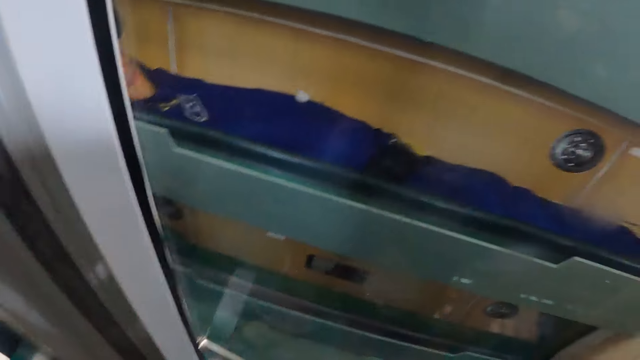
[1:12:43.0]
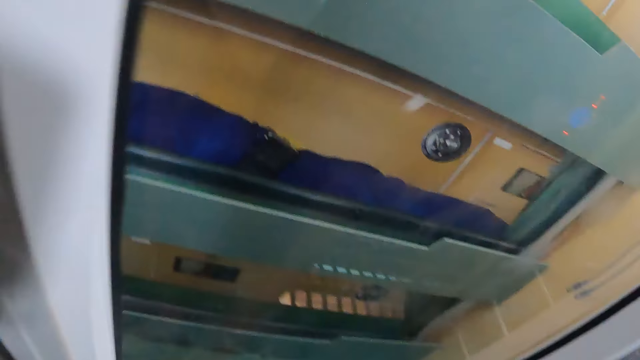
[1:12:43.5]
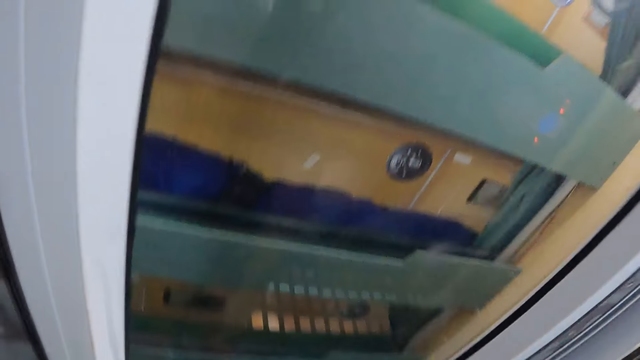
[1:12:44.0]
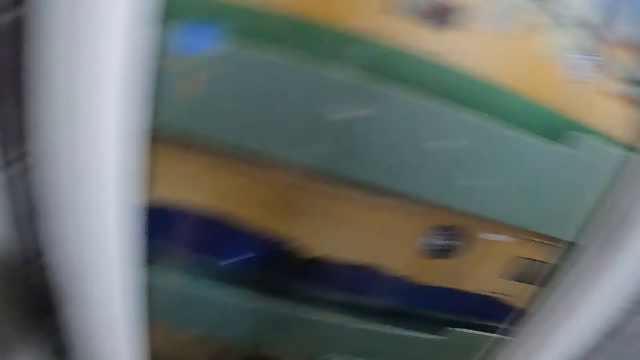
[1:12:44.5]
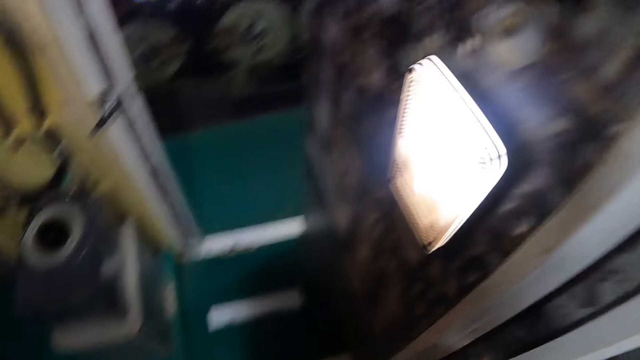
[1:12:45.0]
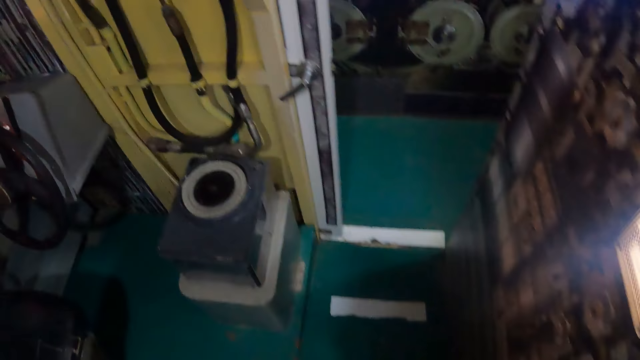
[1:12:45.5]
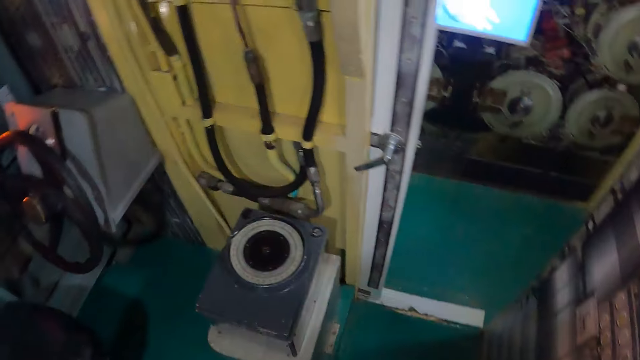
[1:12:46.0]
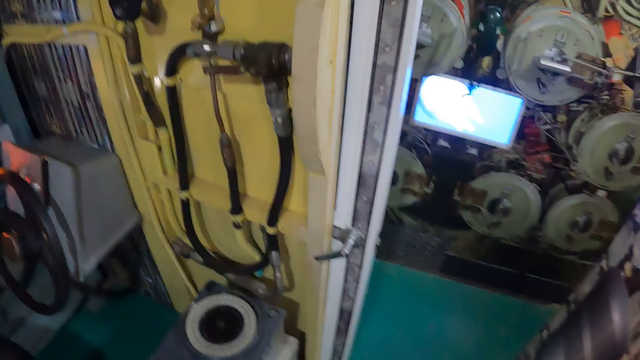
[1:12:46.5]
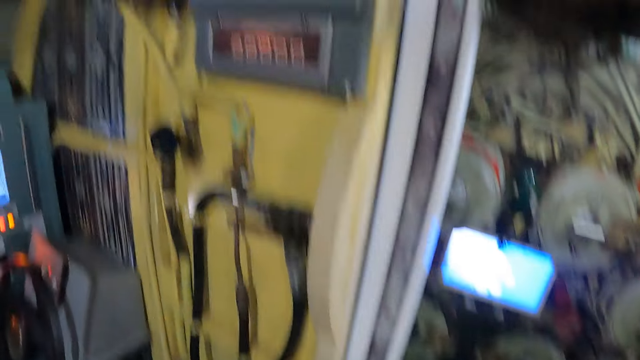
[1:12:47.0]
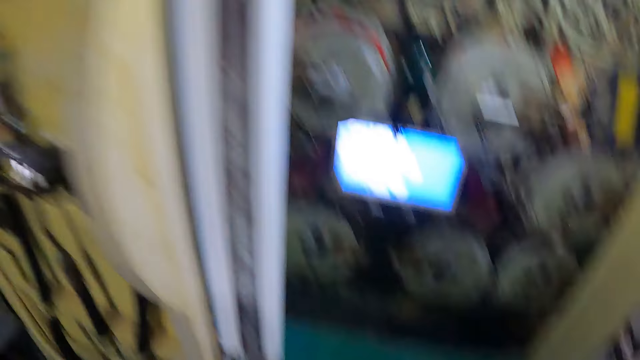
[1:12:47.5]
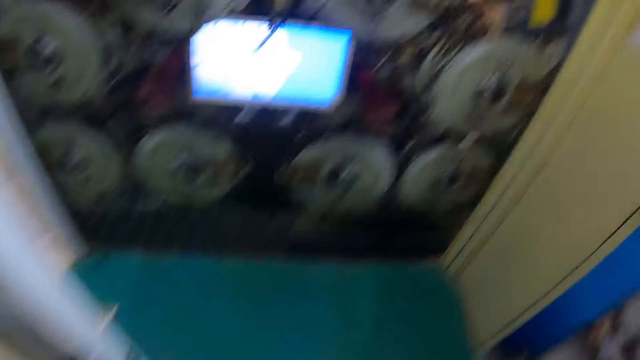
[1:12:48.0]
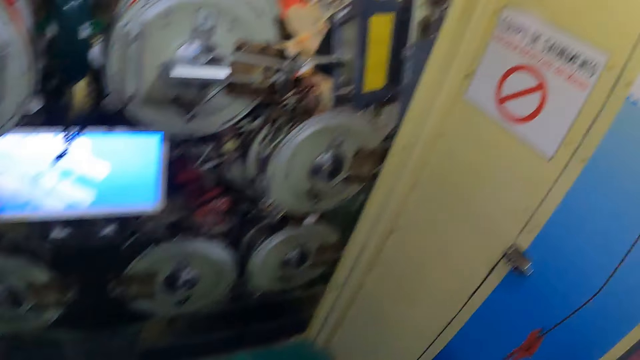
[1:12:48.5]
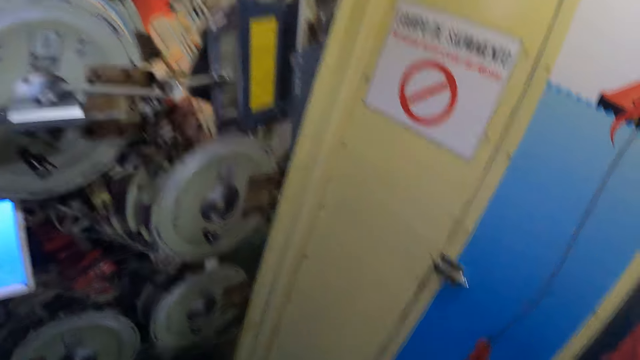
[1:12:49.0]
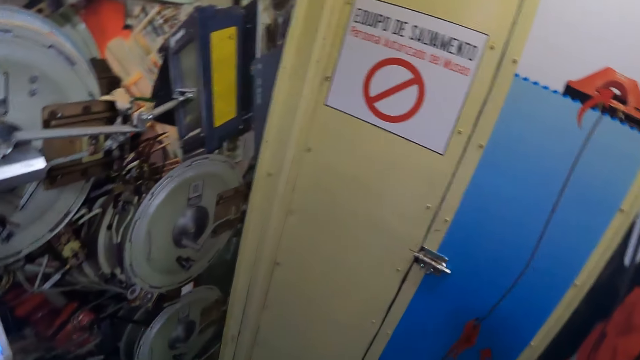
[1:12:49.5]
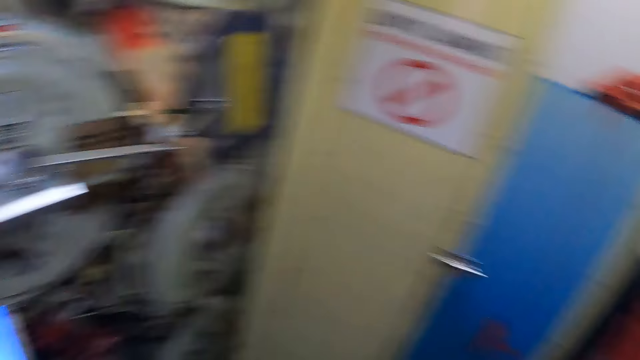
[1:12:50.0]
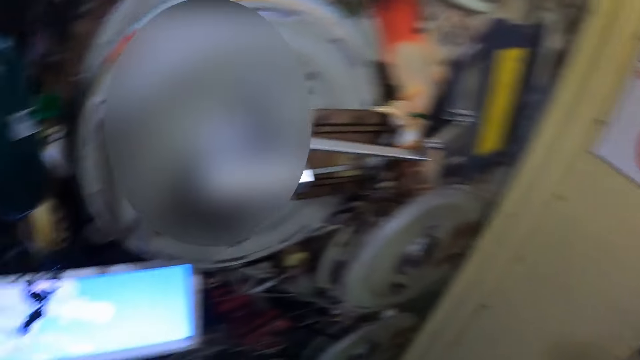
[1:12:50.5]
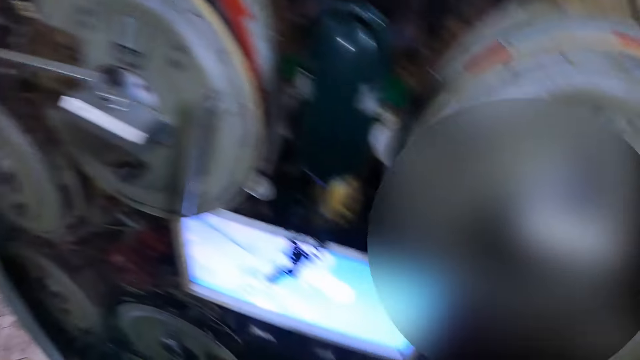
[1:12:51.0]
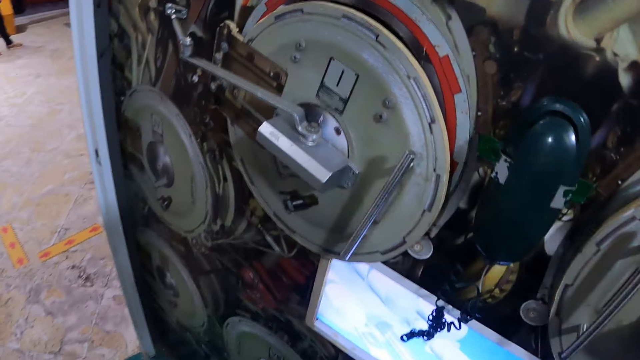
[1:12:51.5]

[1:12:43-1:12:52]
The camera wearer walks in the ship.

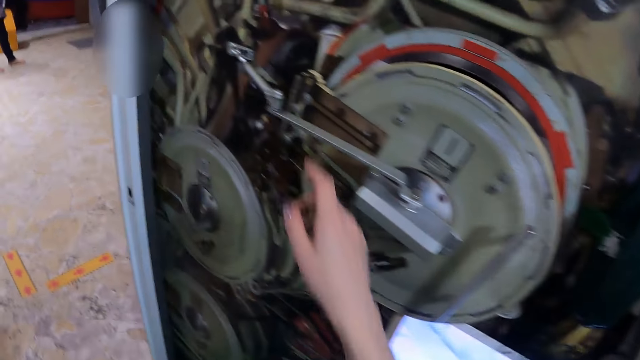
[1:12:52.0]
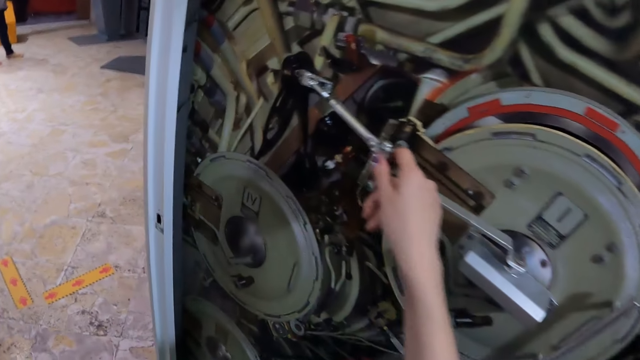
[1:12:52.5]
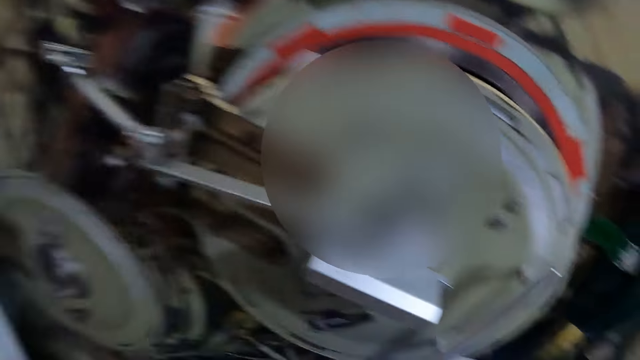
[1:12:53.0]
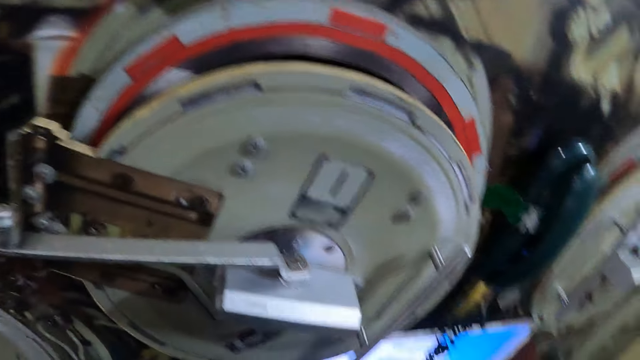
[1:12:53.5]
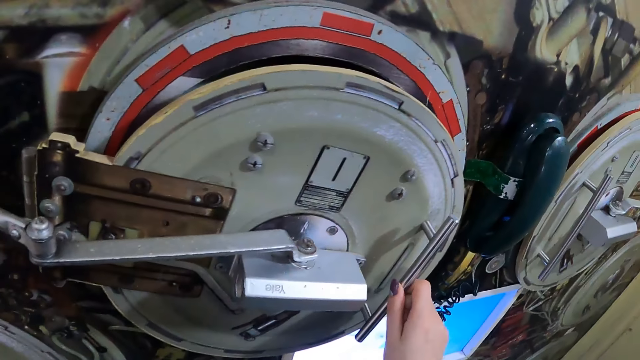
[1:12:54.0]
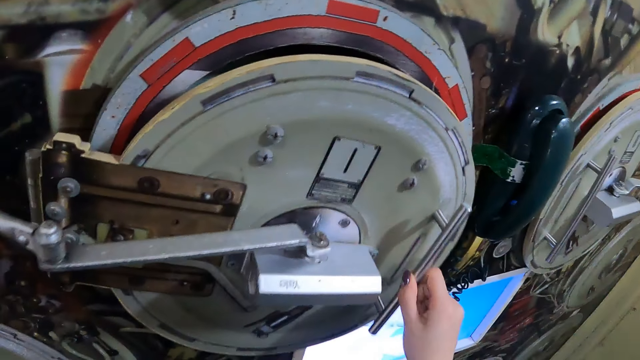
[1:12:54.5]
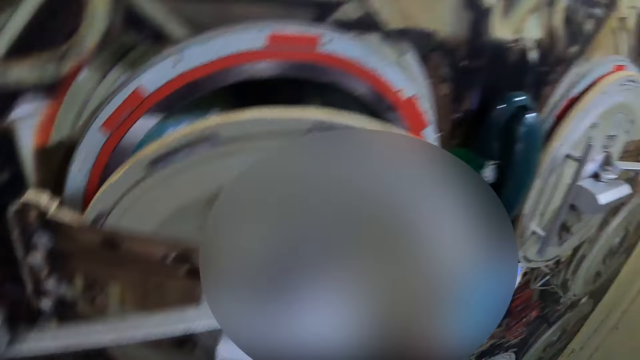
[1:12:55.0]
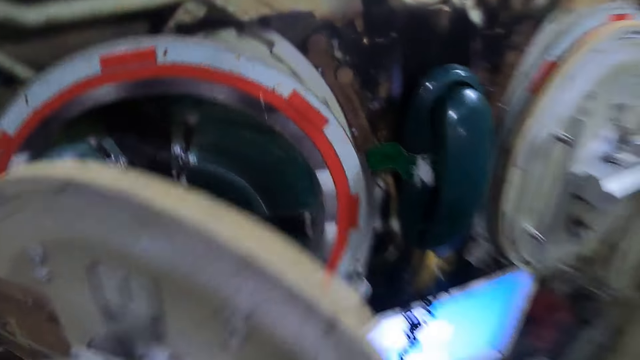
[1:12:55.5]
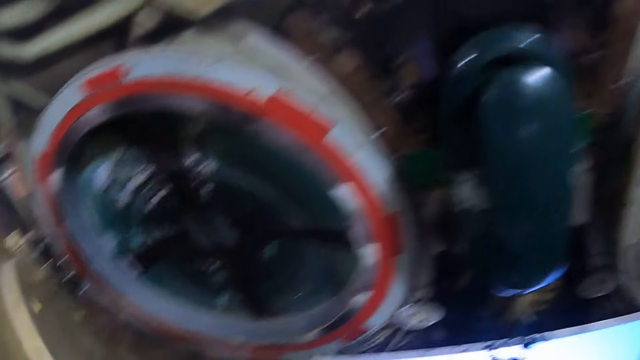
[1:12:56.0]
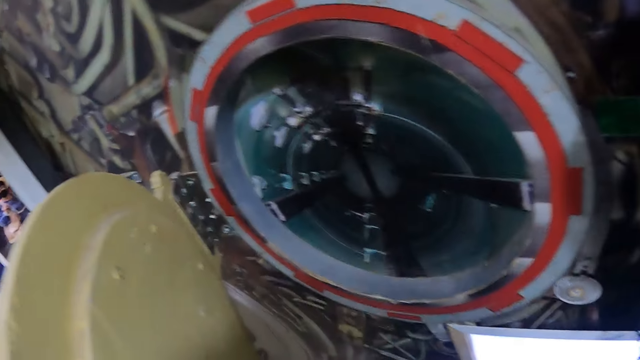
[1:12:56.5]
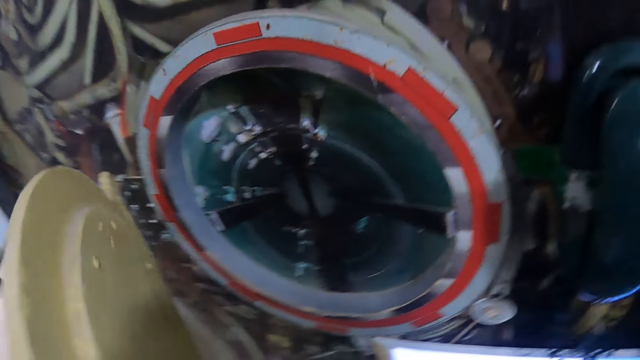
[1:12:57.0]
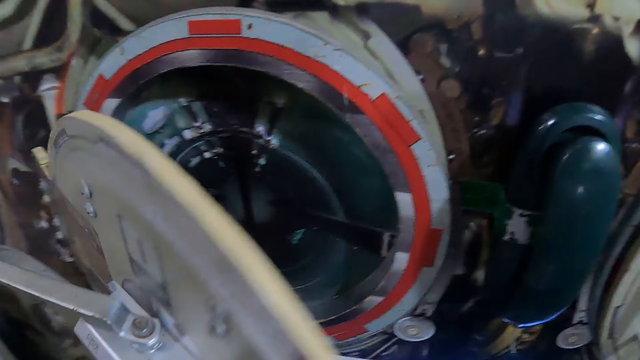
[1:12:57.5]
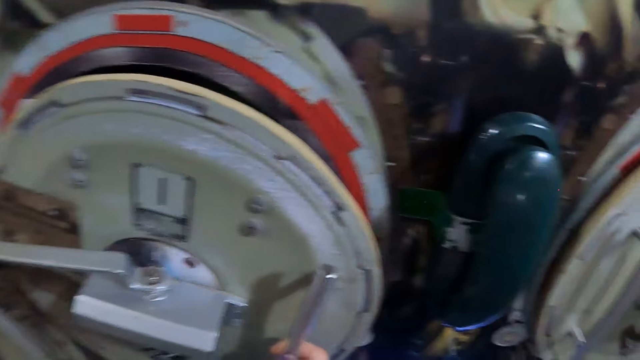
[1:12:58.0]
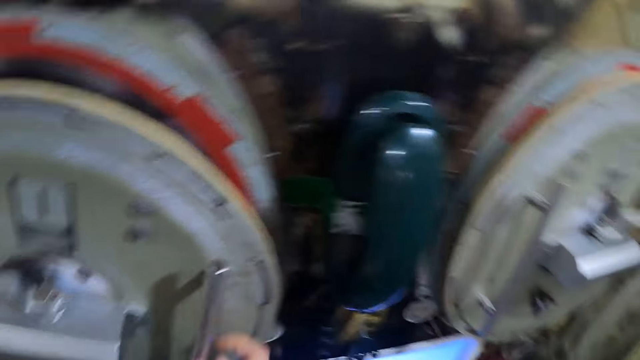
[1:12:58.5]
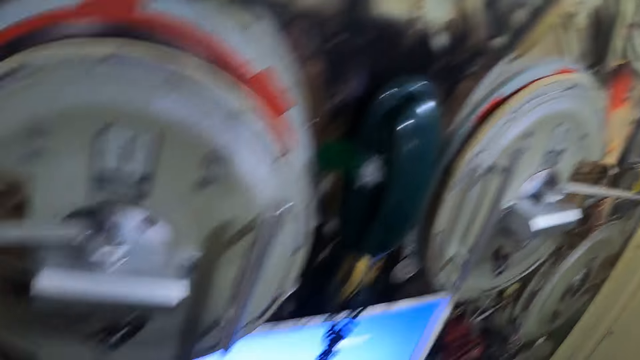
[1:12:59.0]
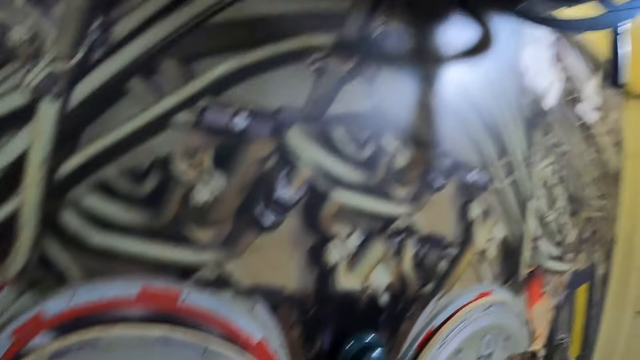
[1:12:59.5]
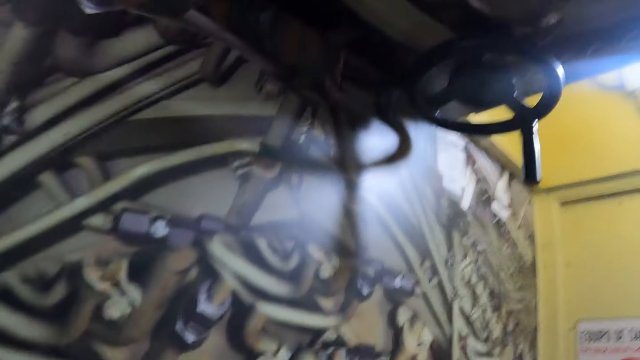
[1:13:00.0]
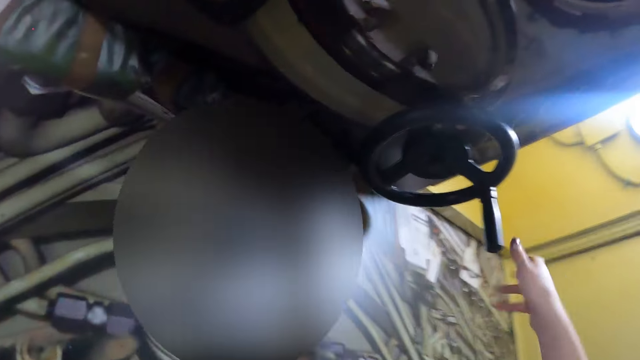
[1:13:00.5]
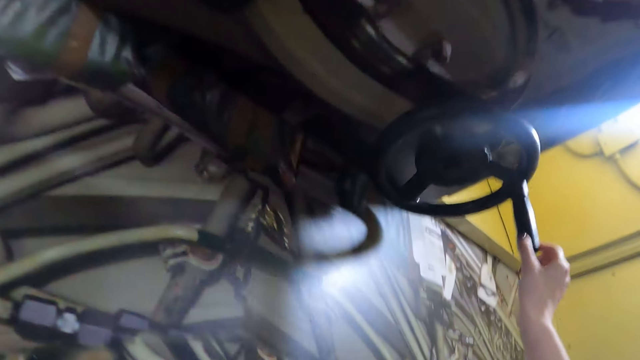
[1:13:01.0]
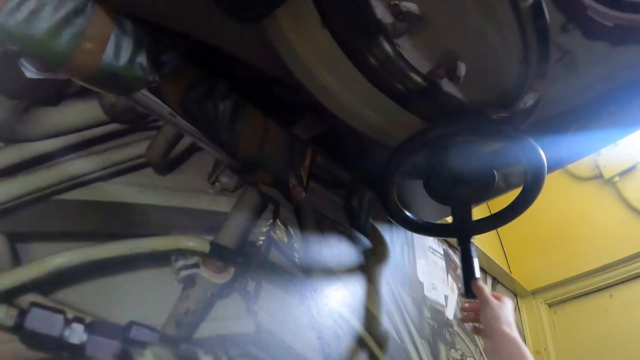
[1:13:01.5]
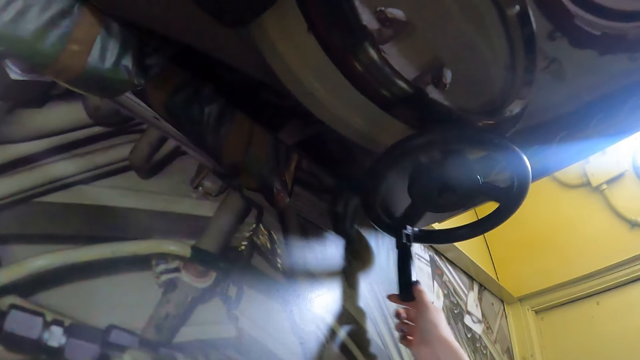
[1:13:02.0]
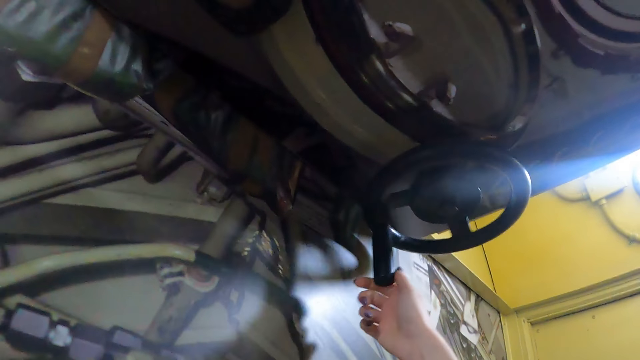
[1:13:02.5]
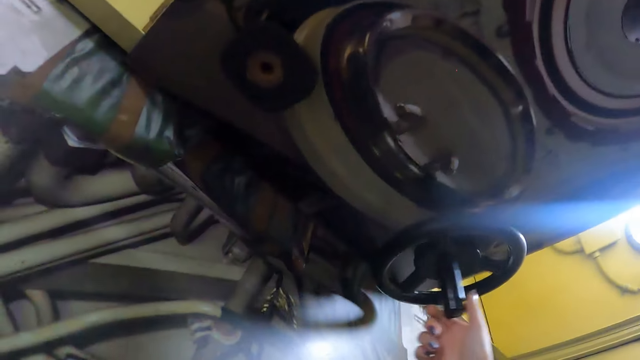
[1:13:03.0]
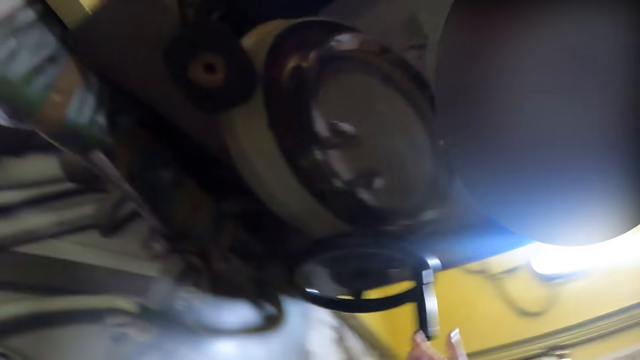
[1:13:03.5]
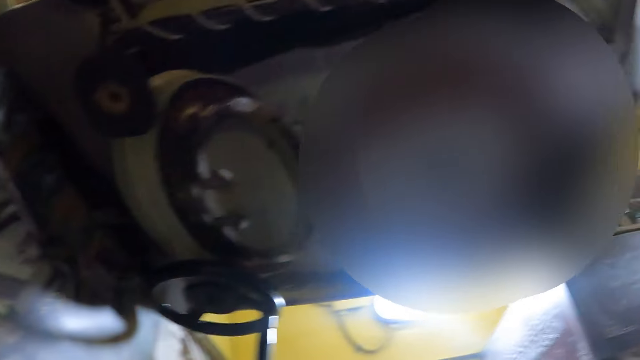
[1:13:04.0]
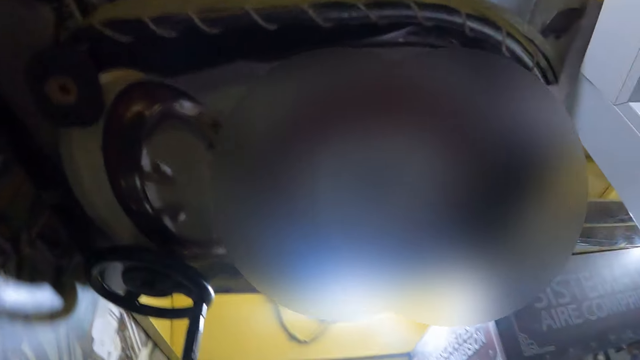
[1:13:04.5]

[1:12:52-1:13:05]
The camera wearer opens the communication system or machine. They touch part of the machine. They close the communication system. They roll the wheel.
